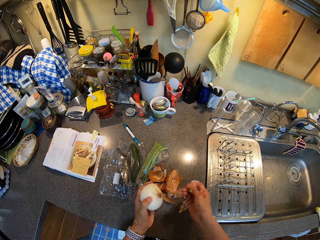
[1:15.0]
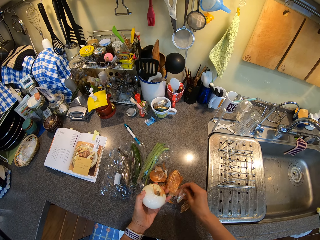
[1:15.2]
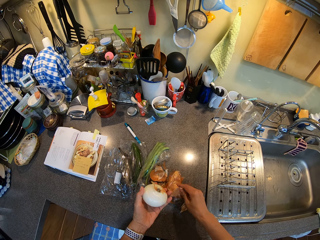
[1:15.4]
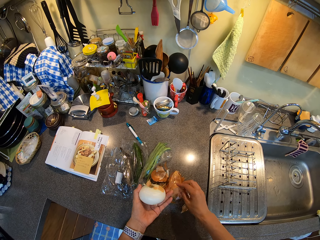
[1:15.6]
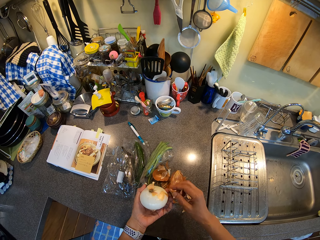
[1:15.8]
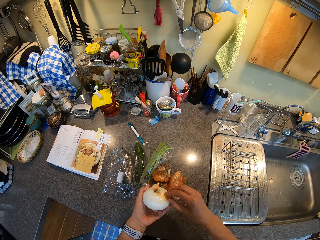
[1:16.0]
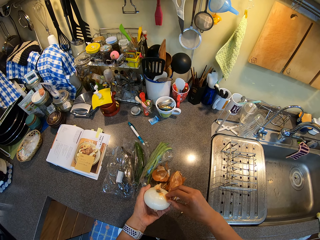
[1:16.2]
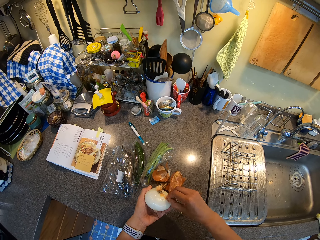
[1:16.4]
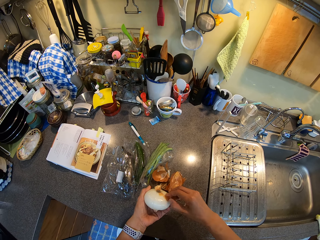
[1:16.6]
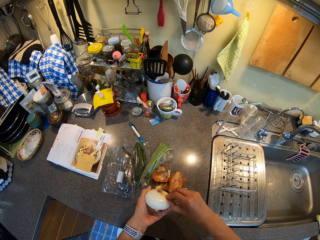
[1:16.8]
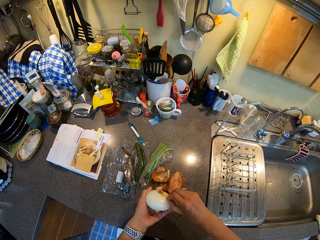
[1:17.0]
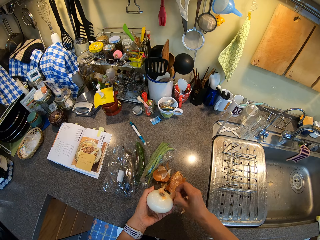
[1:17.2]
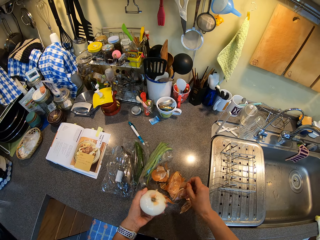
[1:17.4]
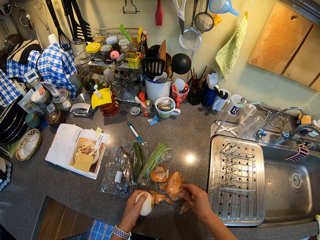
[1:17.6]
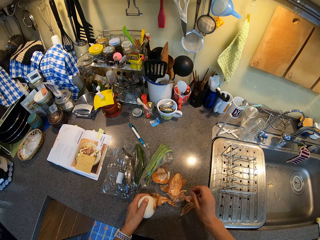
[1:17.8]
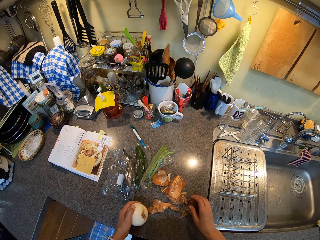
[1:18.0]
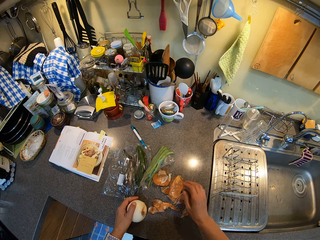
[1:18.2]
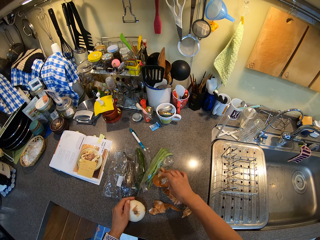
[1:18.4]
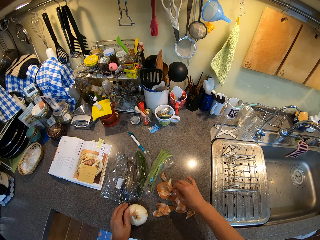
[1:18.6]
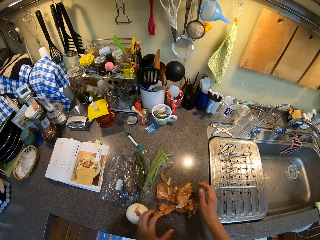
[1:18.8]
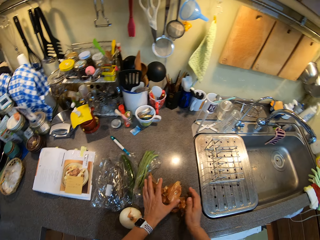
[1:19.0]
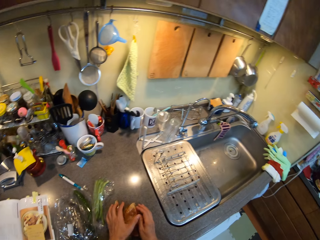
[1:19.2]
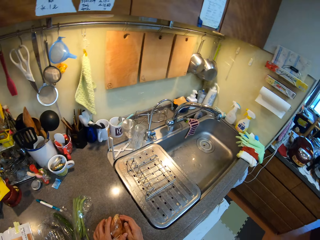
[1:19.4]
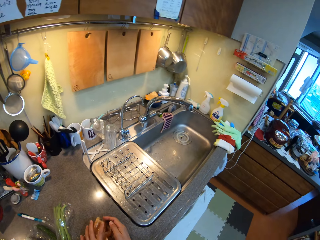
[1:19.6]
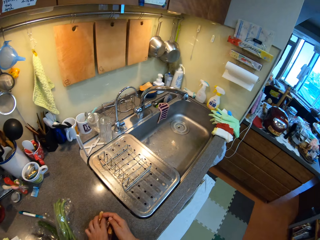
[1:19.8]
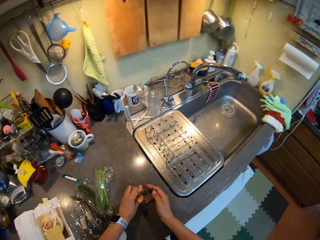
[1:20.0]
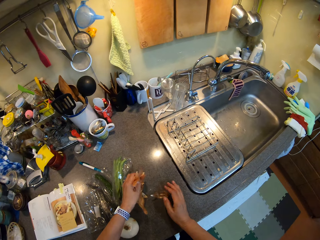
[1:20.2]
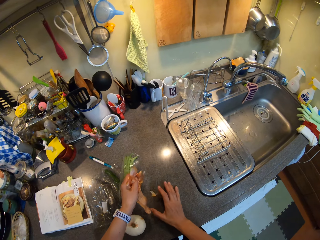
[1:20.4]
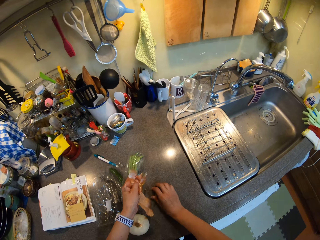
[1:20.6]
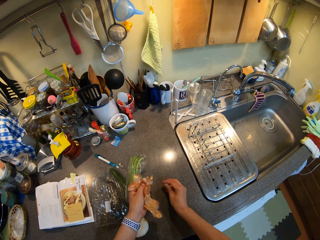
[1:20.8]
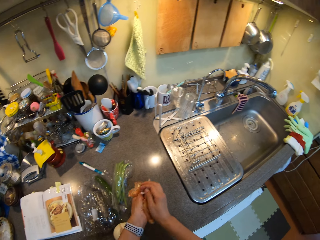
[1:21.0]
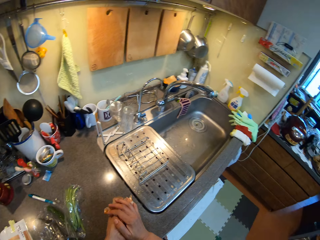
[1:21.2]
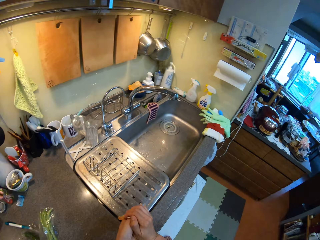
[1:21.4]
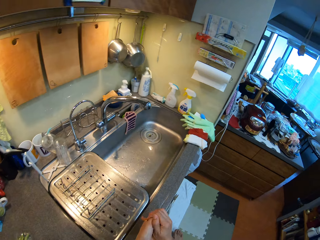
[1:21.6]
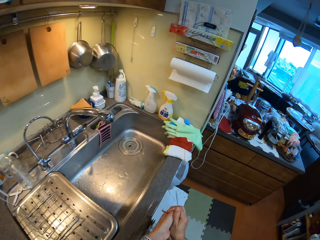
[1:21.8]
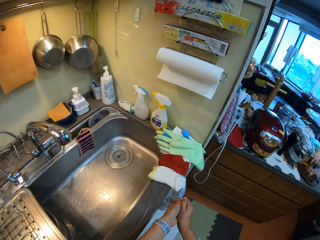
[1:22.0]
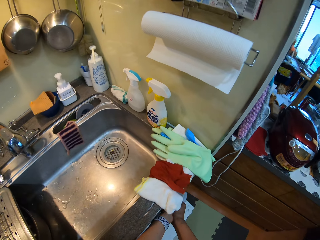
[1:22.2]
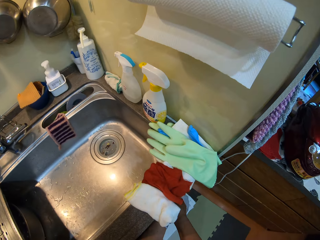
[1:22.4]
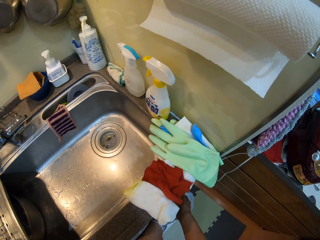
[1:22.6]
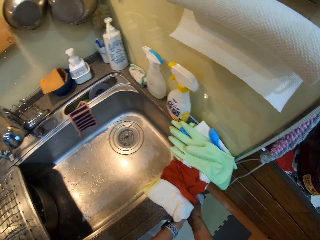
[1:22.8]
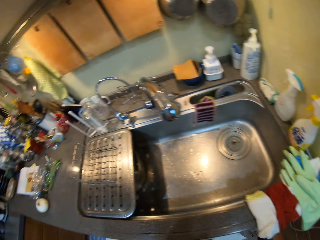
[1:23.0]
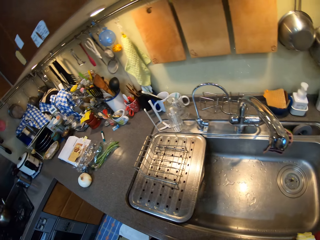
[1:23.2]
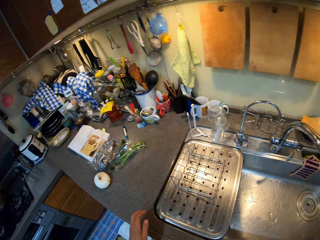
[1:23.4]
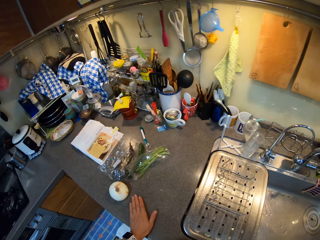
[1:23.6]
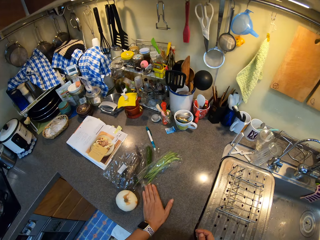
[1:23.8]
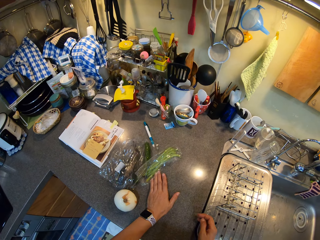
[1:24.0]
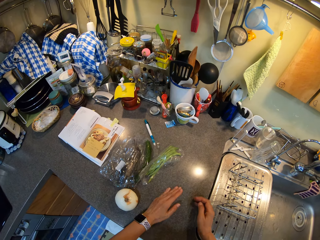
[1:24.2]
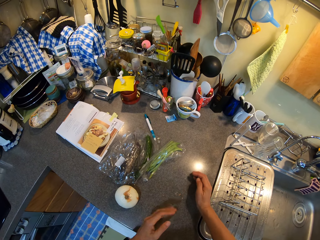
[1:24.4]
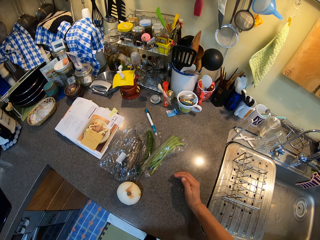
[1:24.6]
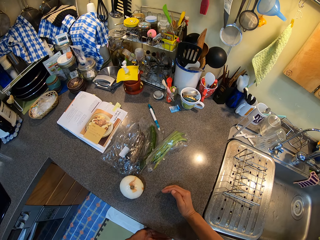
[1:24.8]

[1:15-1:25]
The camera wearer places the onion peel on the countertop. They peel the onion. They place the onion peel on the countertop. They collect the onion peels. They place the onion on the countertop. They walk in the kitchen. They put the peels in a bin. They walk in the kitchen. They wipe the countertop.

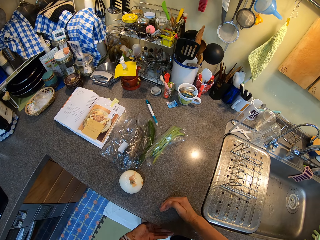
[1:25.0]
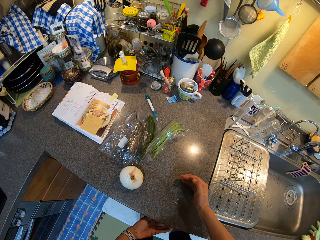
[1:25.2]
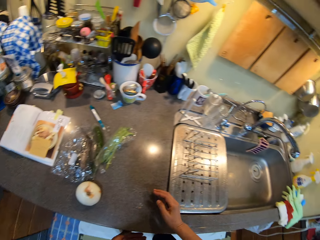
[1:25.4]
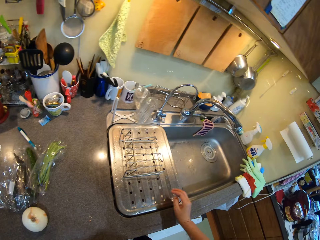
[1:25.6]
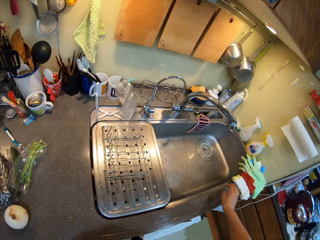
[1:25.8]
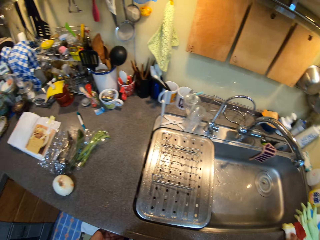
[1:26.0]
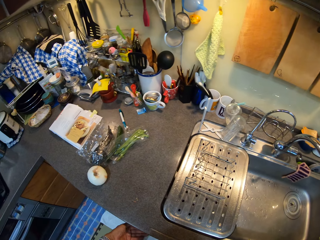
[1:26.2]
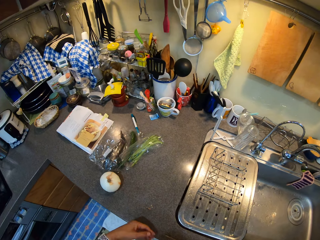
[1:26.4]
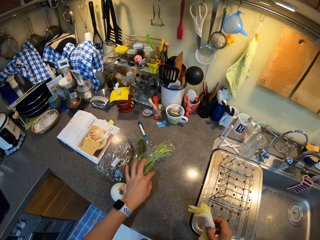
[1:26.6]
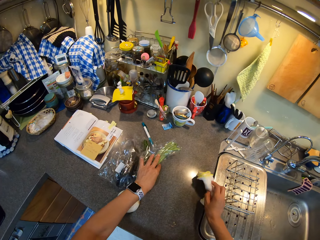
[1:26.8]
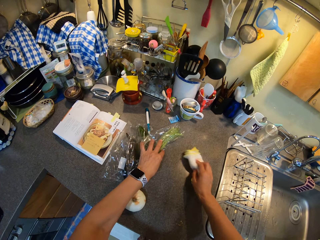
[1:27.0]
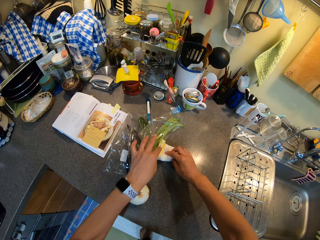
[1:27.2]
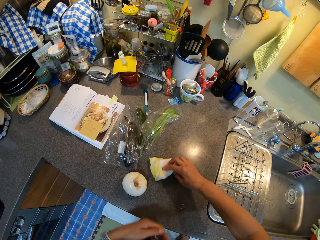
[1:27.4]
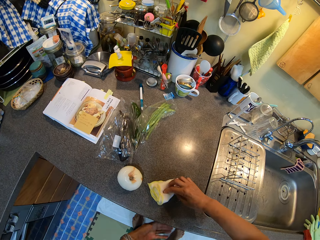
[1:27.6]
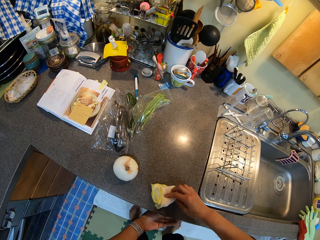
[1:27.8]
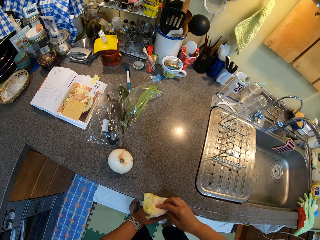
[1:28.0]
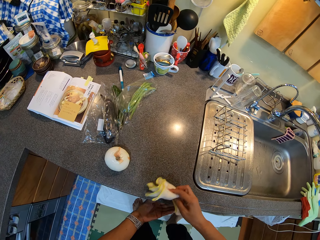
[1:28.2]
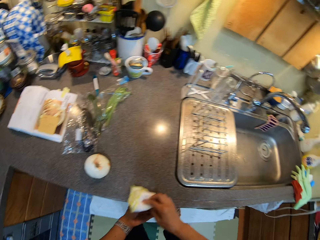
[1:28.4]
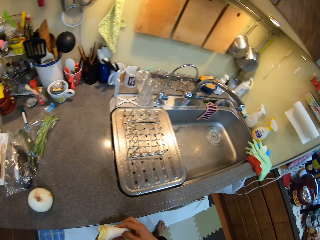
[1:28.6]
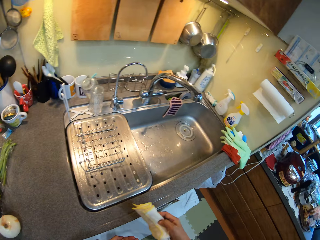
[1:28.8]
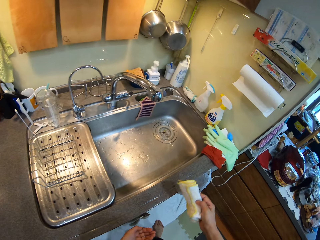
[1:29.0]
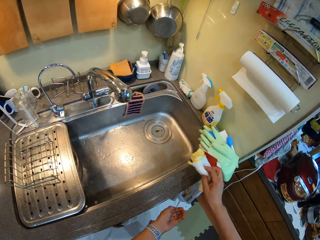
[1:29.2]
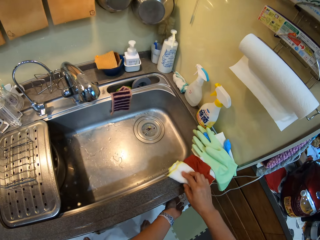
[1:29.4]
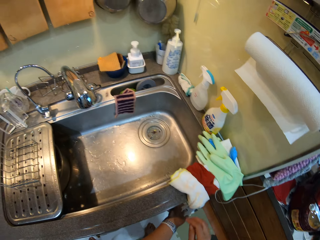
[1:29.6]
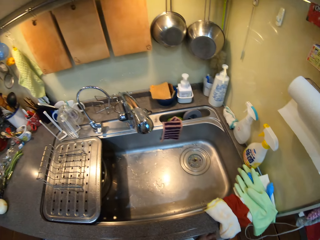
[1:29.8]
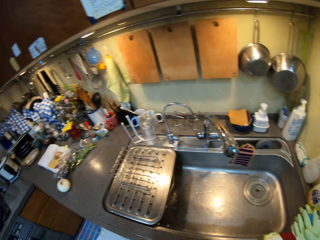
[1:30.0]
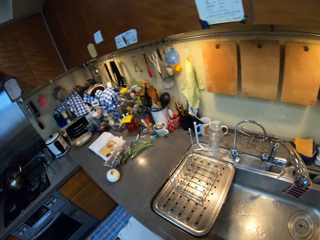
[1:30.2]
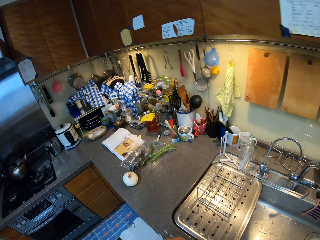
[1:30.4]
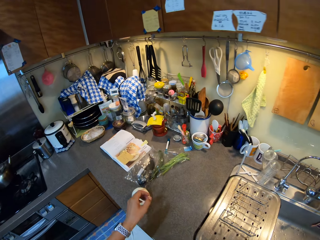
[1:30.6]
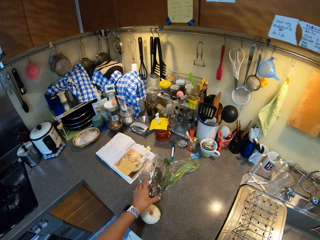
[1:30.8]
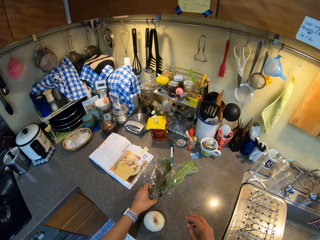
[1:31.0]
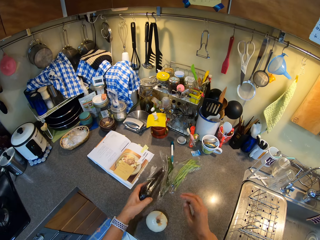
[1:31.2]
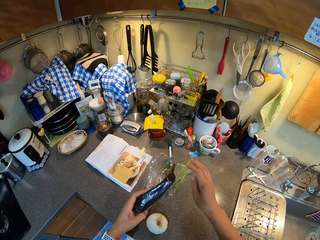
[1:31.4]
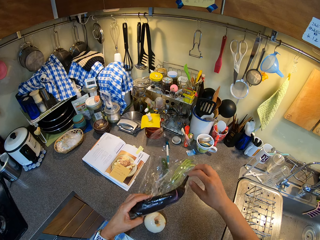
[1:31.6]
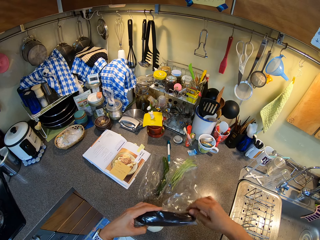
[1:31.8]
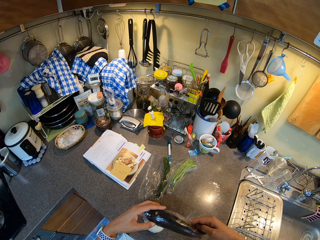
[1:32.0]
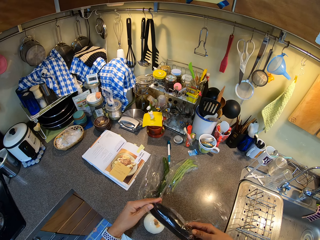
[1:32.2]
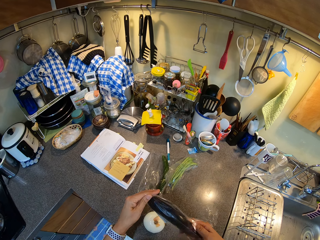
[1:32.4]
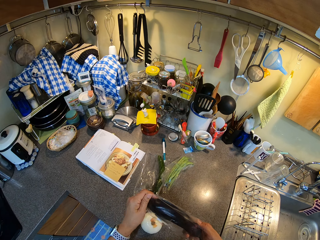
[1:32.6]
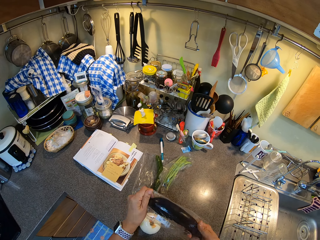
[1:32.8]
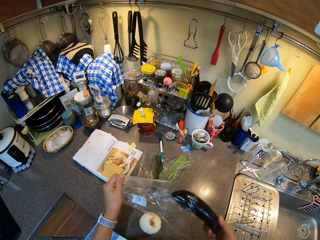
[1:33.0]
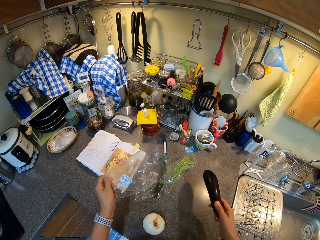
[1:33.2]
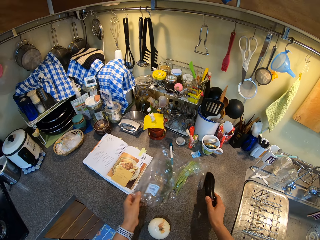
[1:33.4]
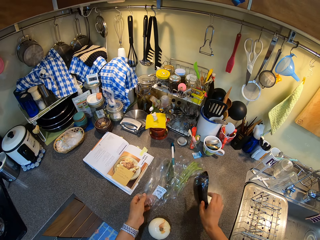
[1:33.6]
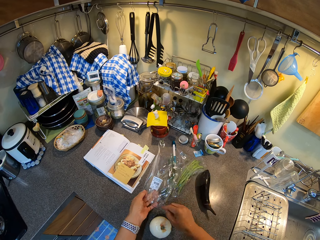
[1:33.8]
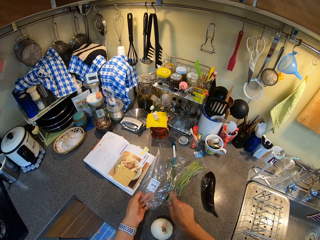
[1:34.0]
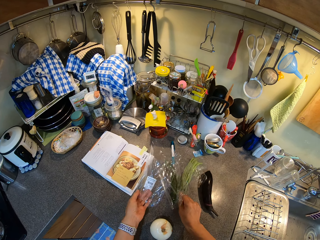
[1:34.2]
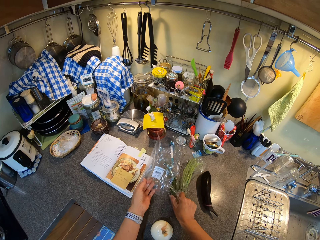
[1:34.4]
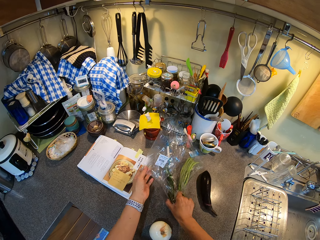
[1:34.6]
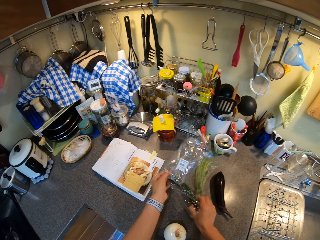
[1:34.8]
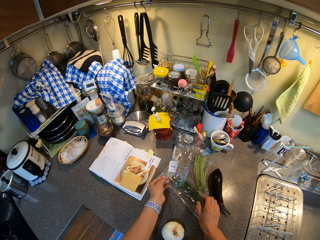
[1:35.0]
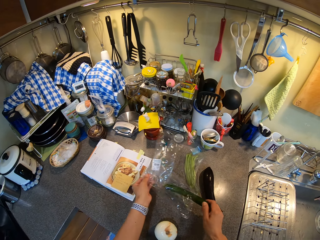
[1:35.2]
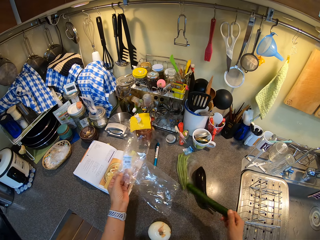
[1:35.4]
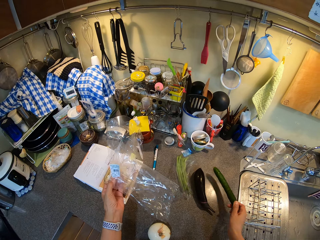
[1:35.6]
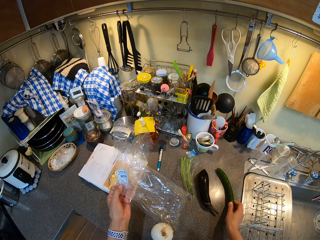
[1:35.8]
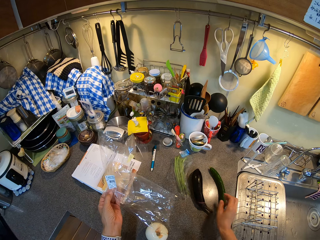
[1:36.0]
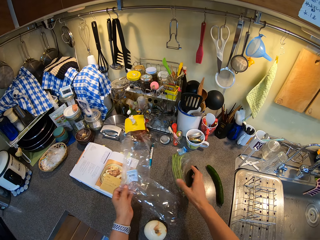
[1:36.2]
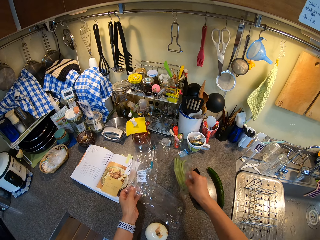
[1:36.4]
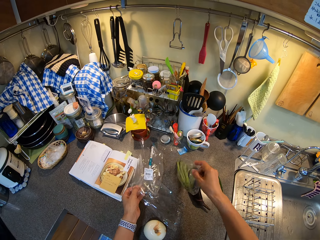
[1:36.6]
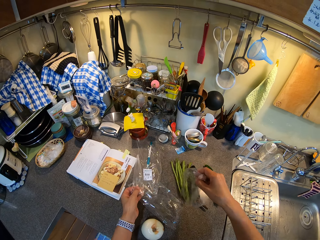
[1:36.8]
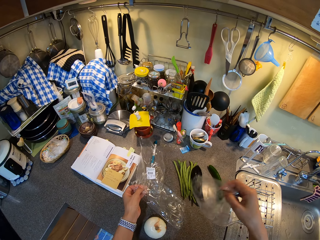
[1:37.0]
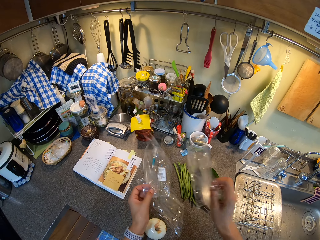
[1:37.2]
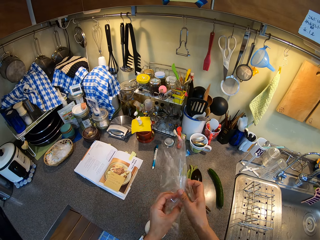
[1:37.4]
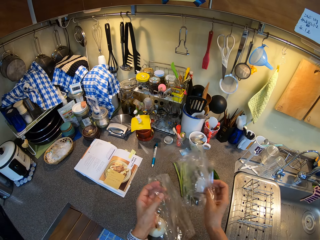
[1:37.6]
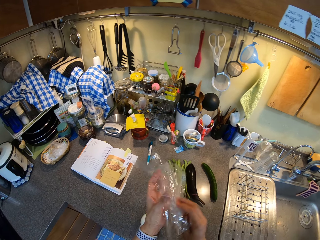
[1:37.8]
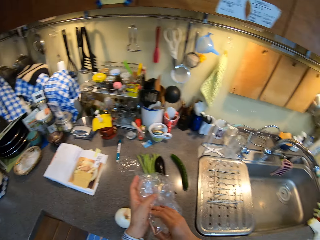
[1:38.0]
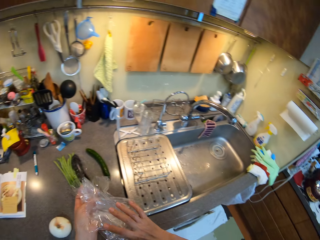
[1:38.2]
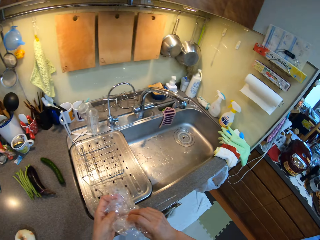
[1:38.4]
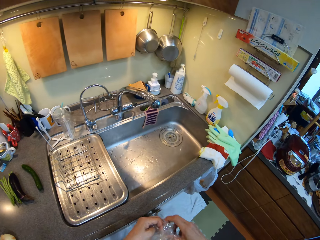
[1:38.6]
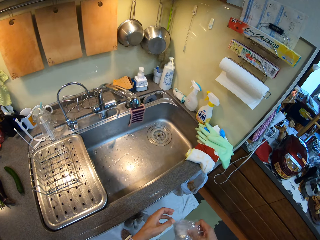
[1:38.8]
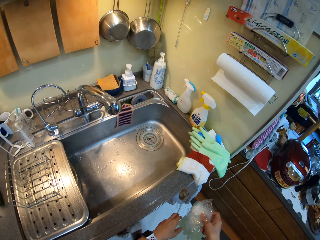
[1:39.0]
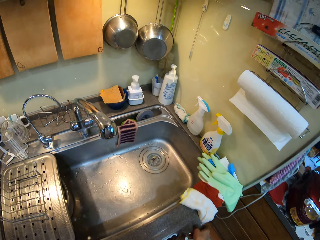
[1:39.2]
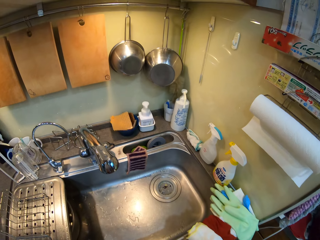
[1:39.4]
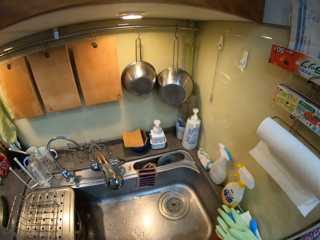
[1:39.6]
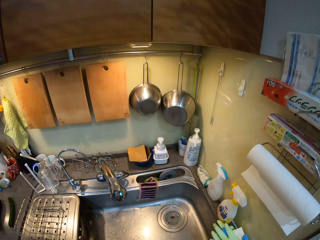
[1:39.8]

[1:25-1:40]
The camera wearer picks up a kitchen towel. They move the vegetables. They wipe the countertop. They hold the trash. They walk in the kitchen. They dispose of the trash. They place the kitchen towel on the countertop. They walk in the kitchen. They pick up the eggplant or cucumber. They remove the eggplant from the plastic paper. They place the eggplant on the countertop. They move the courgette. They hold the courgette. They hold the plastic paper. They remove the courgette from the plastic paper. They place the courgette on the countertop. They pour the french beans on the countertop. They pass the plastic paper to the right hand. They pass the plastic papers to the left hand. They walk in the kitchen. They fold the plastic papers. They hold the papers together. They dispose of the plastic papers.
